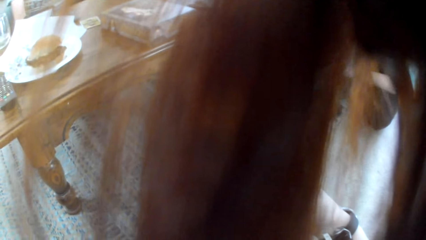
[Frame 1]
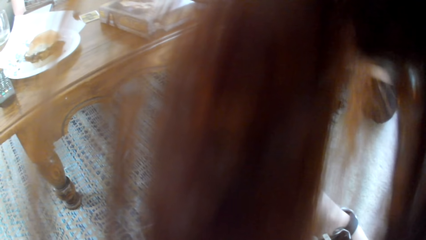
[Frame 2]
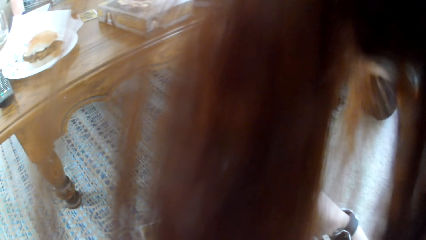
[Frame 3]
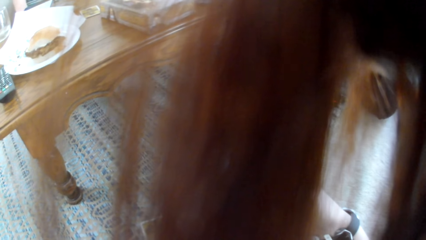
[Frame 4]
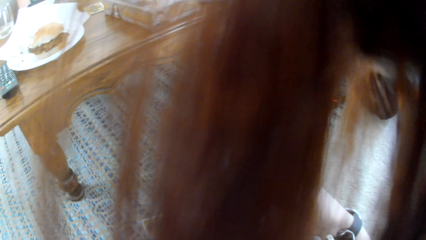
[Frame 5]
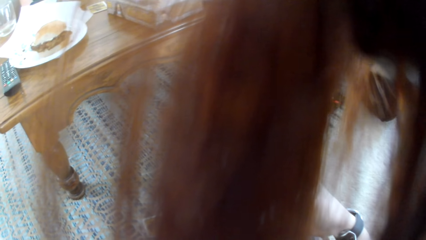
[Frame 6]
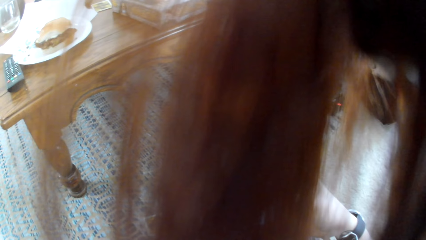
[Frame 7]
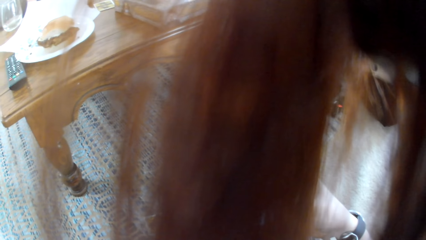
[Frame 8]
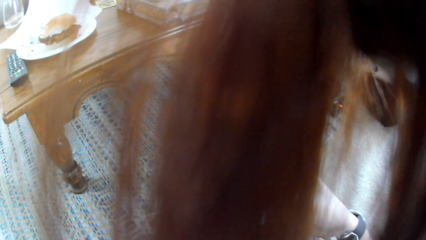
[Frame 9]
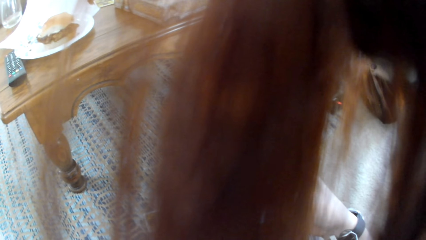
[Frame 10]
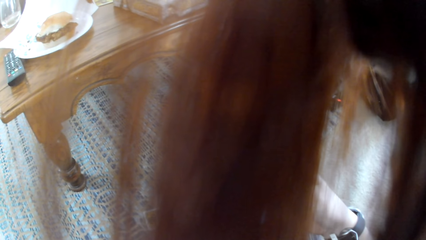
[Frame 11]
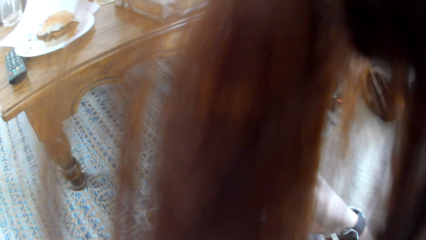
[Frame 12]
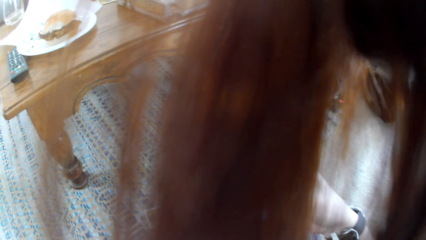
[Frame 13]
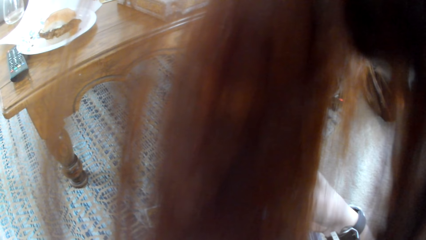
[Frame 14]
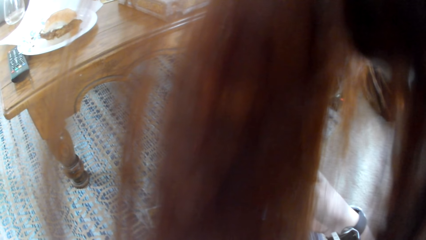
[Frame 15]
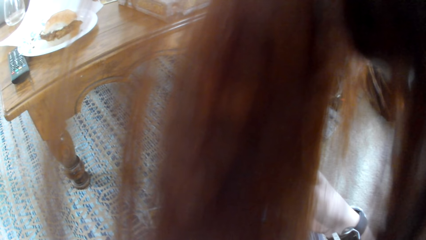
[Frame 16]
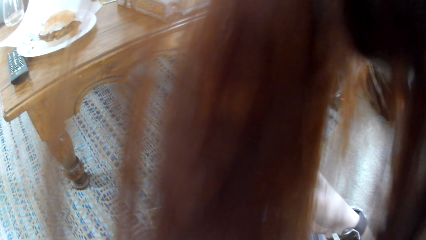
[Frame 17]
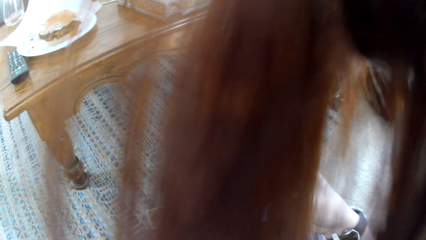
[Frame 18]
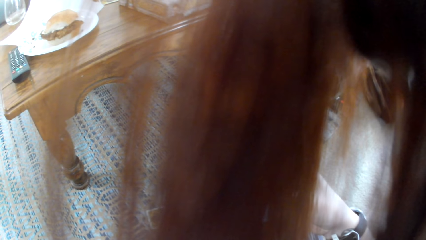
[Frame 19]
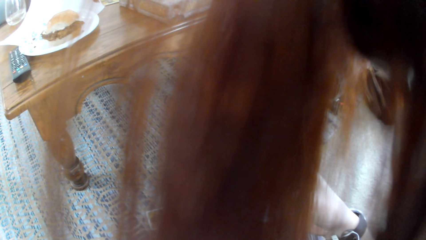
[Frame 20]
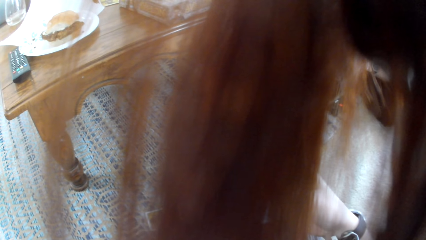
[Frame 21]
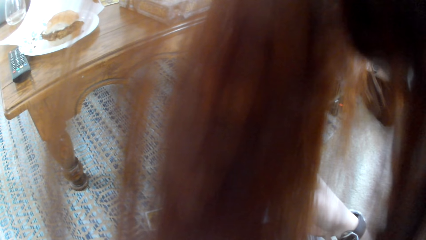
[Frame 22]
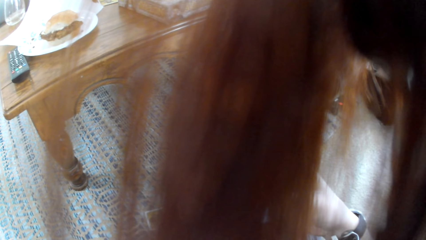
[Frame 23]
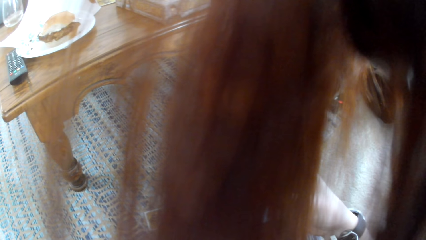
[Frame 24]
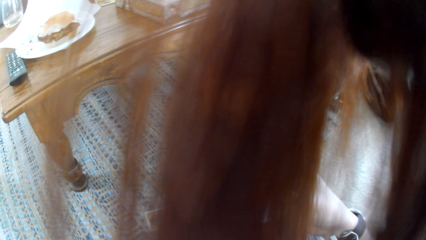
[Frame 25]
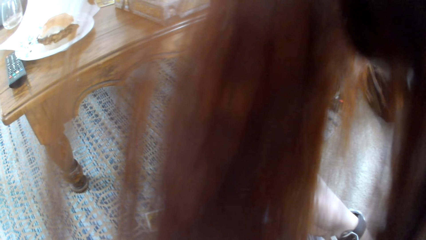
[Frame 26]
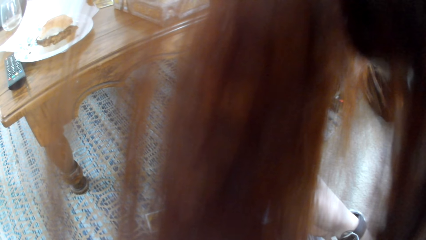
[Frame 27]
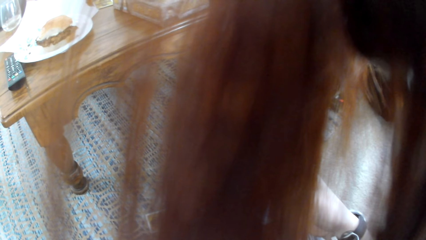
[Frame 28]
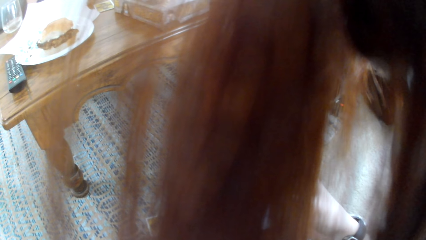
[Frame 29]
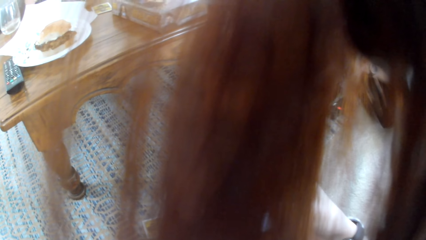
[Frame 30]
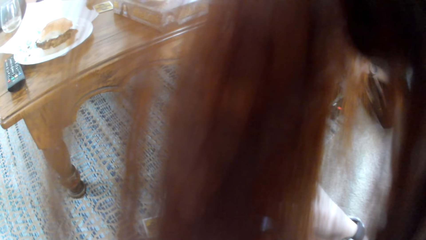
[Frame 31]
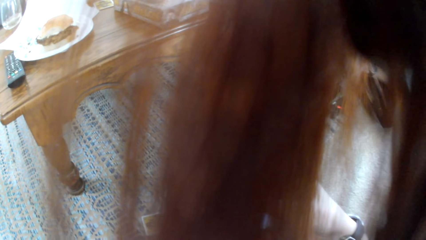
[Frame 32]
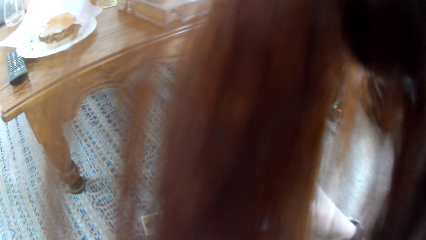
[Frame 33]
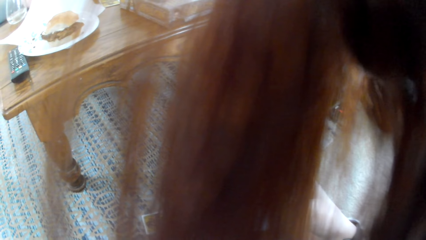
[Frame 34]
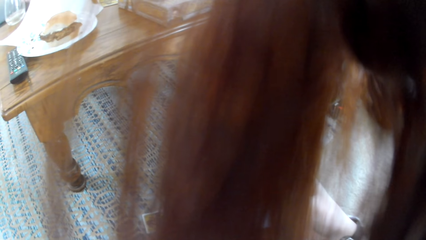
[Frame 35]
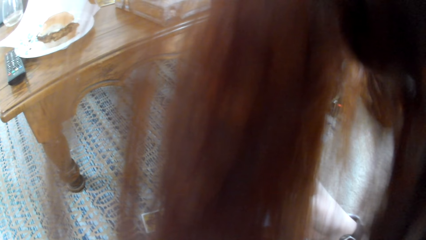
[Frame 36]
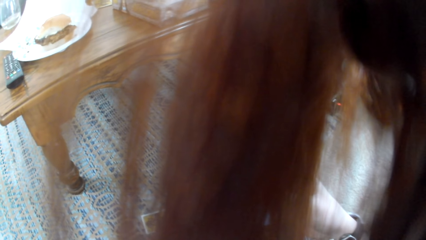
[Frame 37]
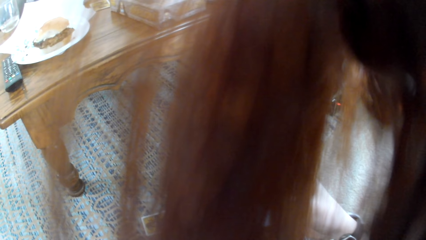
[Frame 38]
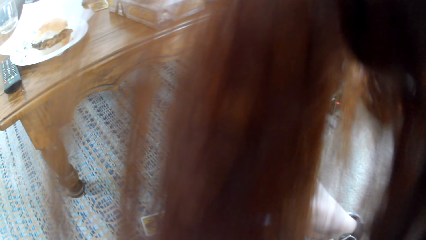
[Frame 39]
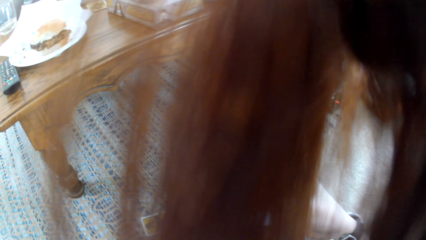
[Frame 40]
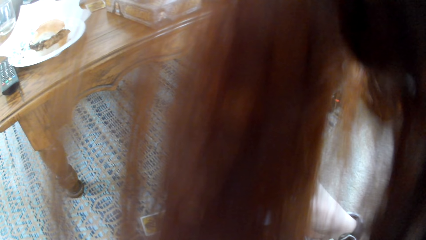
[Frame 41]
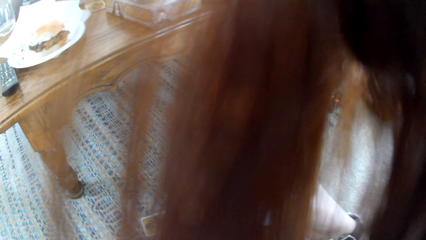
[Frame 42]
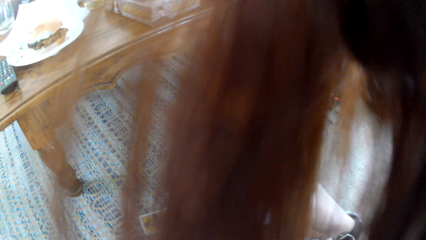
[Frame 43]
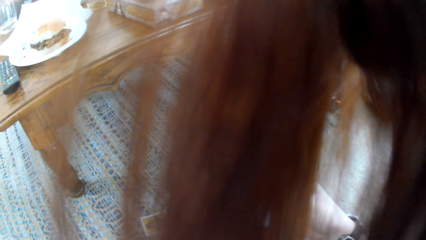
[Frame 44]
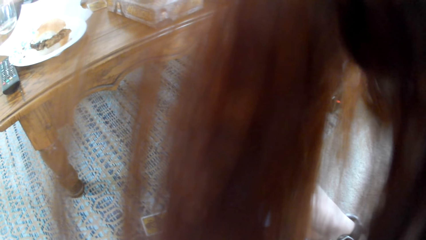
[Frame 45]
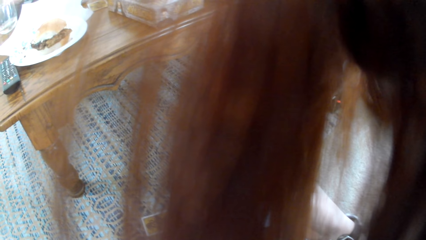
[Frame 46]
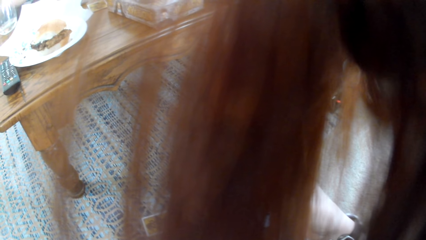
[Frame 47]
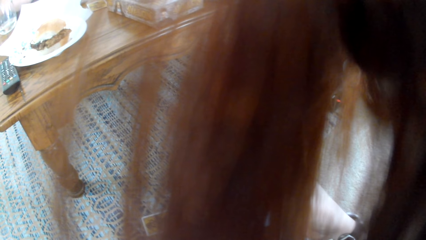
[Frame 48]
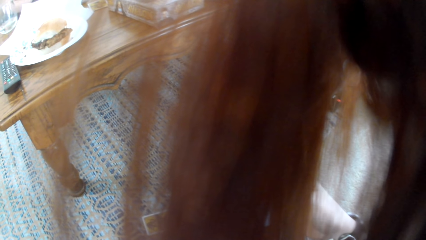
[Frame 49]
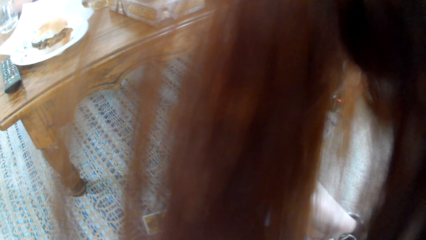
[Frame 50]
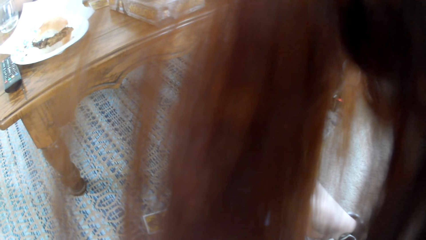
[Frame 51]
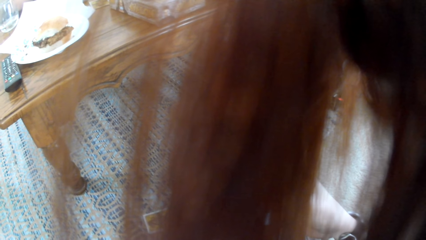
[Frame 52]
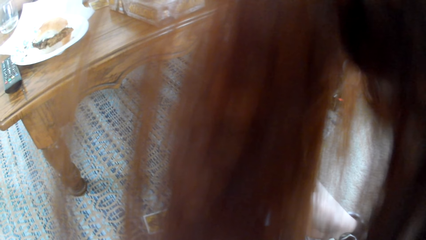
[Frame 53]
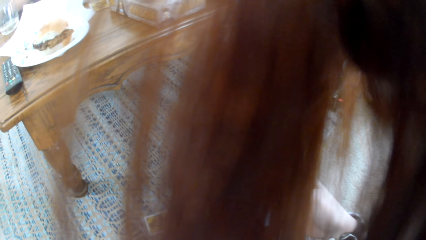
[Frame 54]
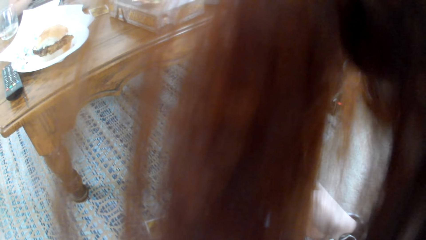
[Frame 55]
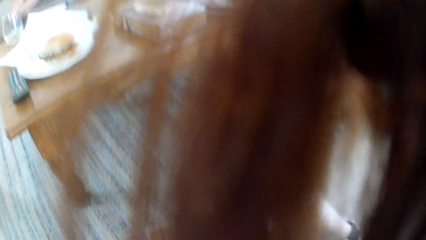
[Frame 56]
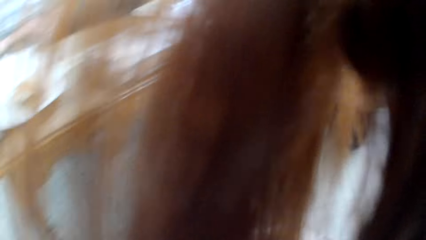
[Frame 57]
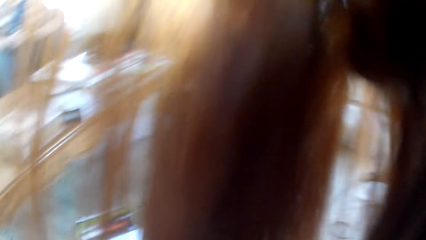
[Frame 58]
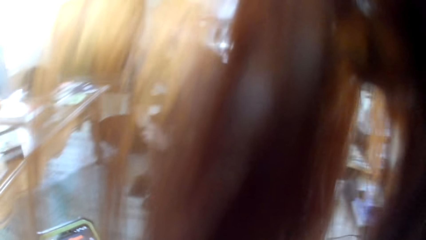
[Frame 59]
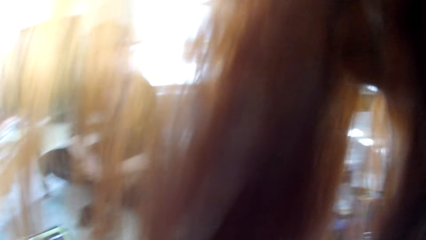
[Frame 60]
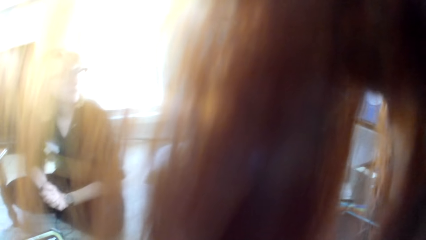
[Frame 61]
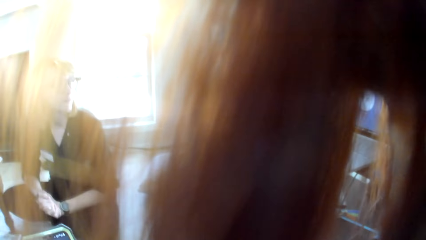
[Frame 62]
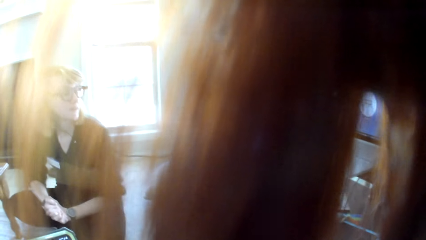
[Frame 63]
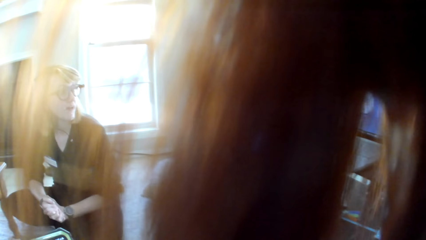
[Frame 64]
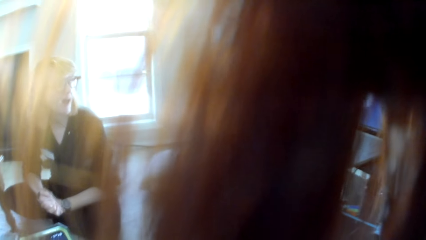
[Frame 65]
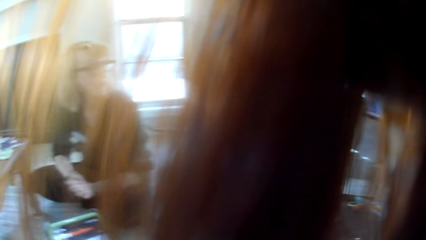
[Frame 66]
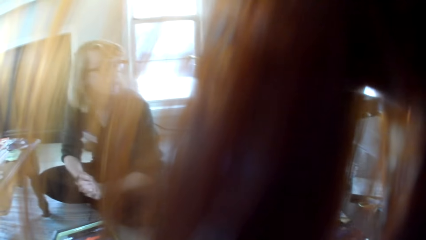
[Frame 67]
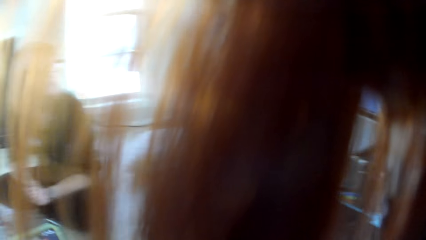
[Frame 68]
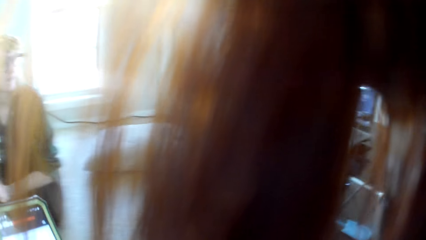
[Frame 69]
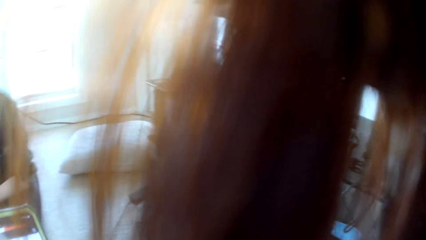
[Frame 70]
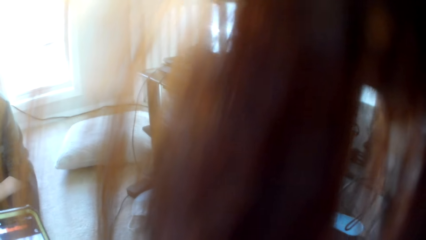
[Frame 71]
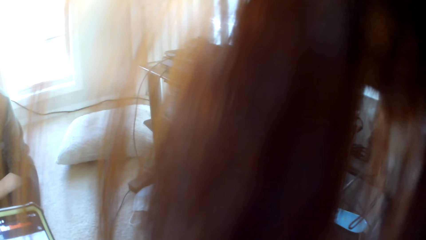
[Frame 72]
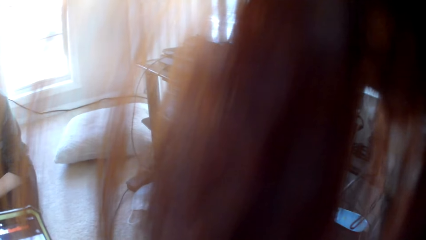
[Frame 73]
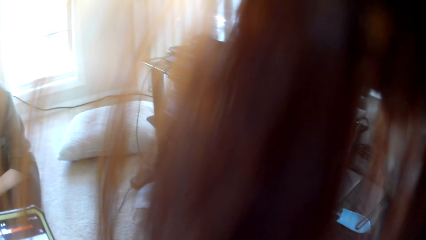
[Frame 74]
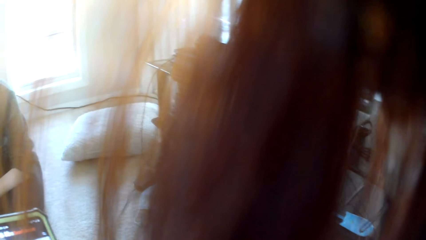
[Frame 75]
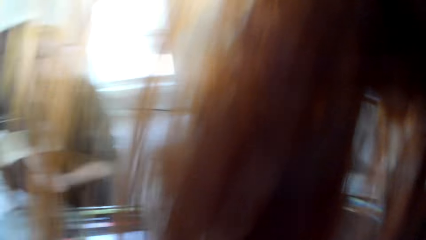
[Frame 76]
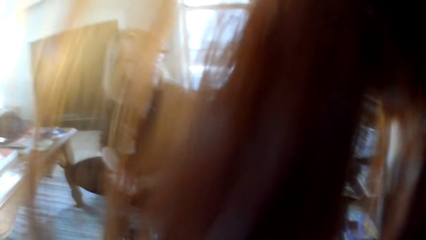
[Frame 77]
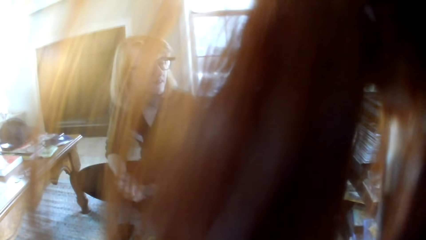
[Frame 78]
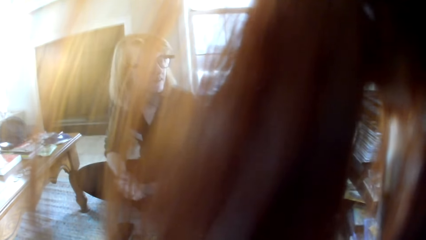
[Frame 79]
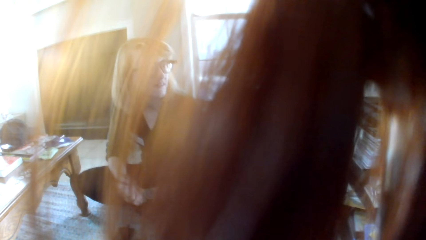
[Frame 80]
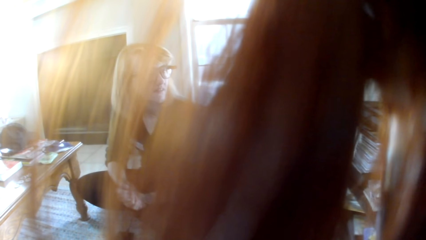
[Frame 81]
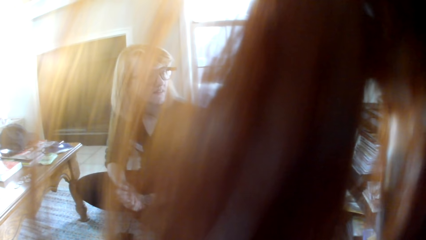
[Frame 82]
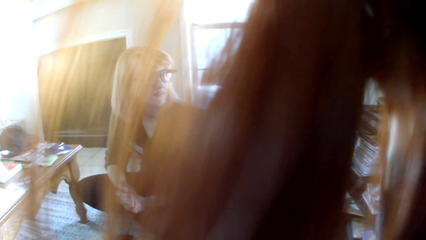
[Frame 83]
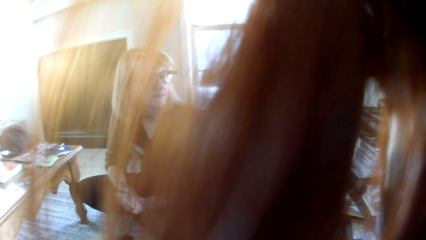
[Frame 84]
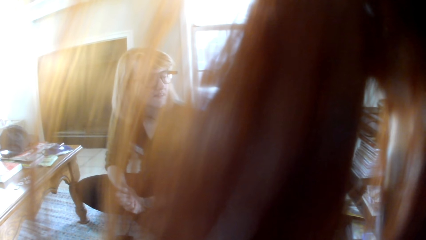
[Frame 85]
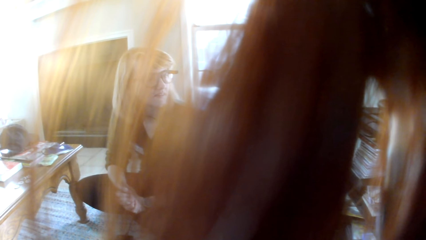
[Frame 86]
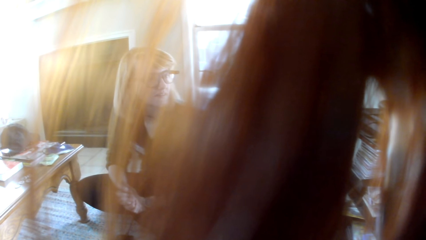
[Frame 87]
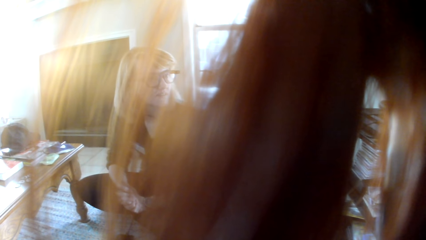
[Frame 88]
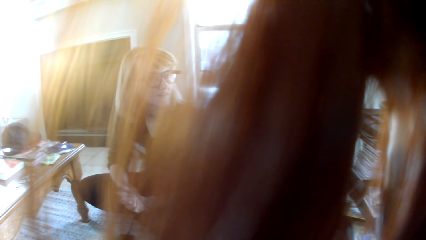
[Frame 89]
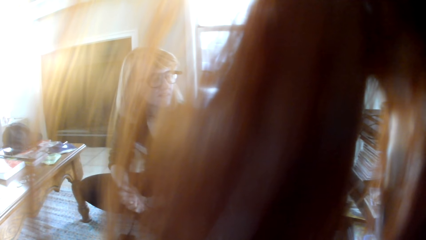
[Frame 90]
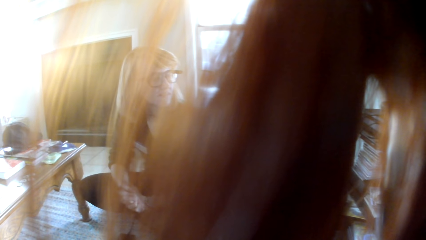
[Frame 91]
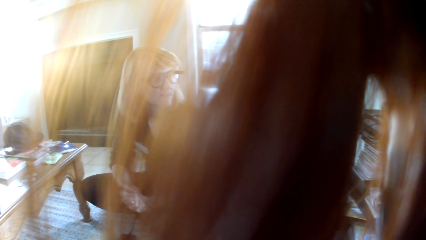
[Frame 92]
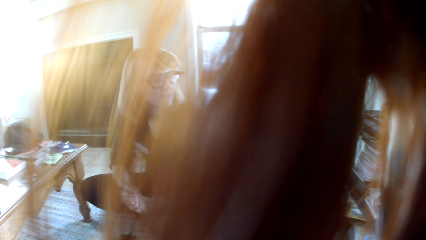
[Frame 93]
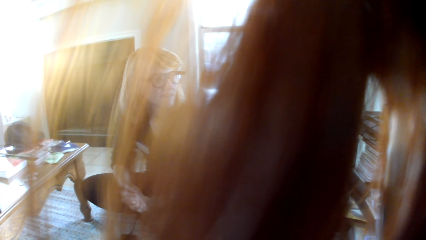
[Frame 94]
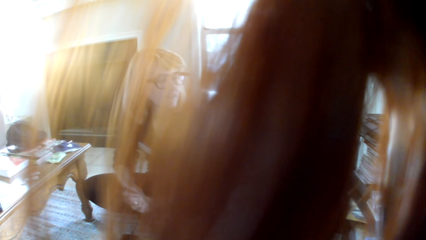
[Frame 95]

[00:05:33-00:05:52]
The camera wearer talks with a lady.
